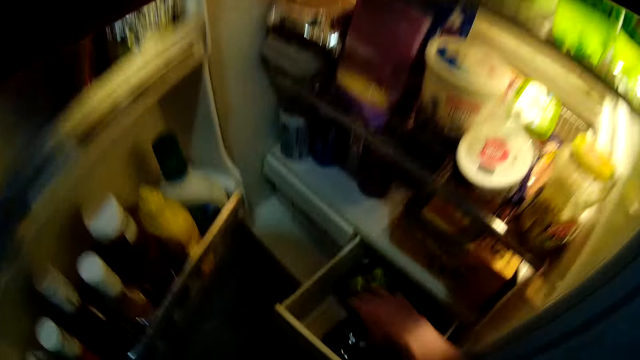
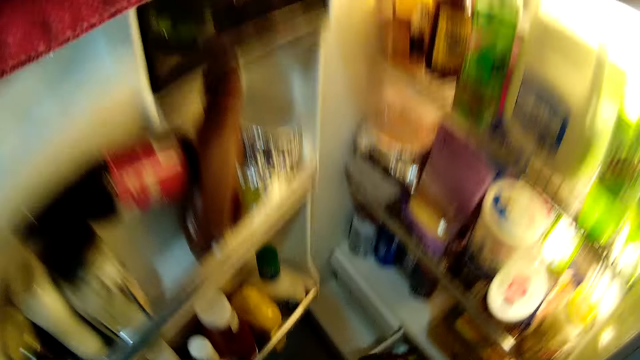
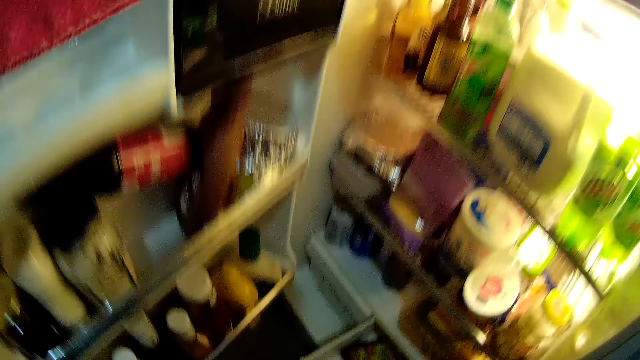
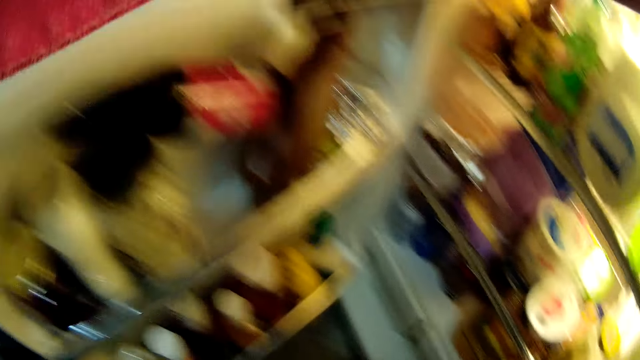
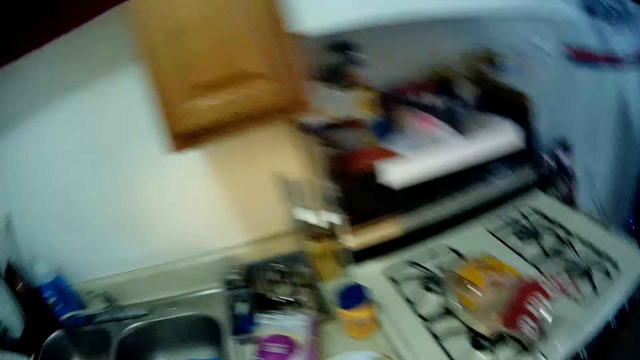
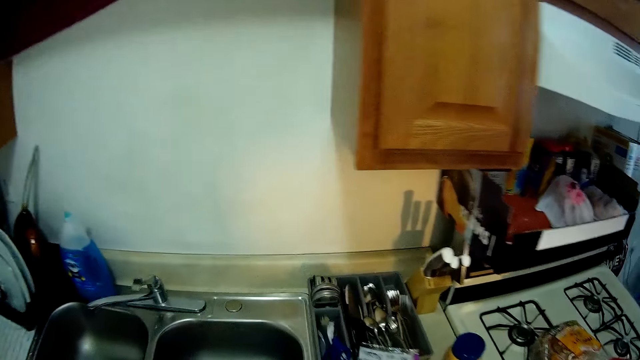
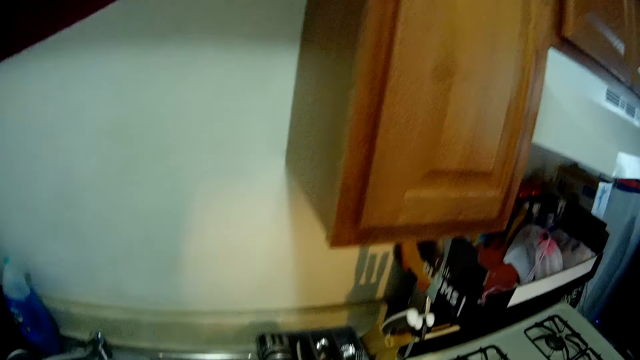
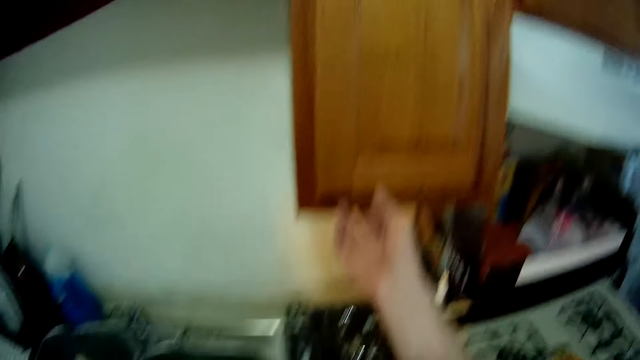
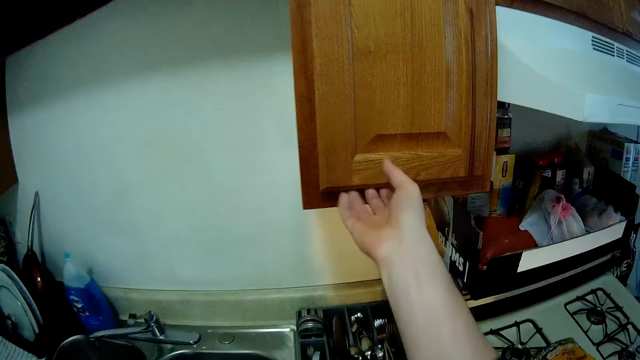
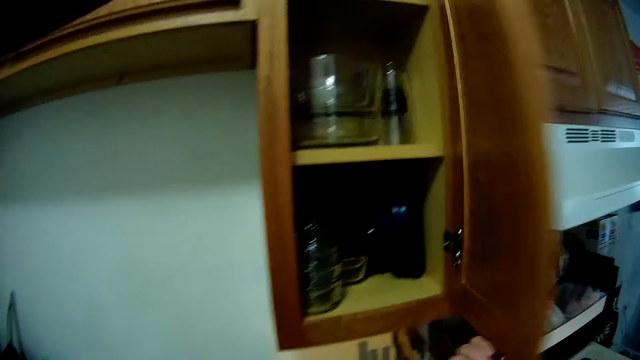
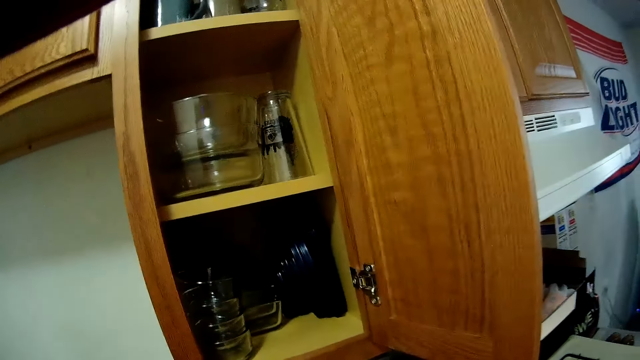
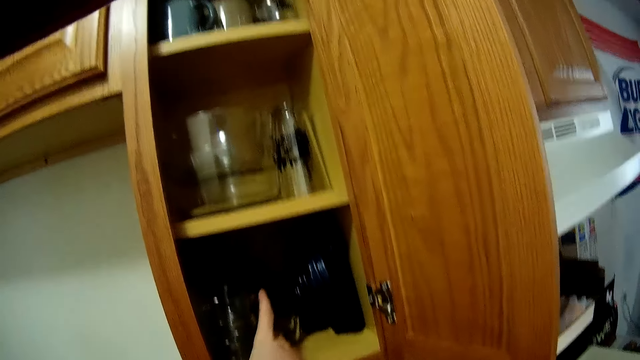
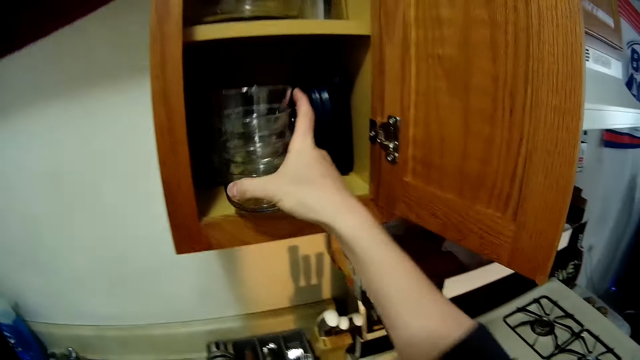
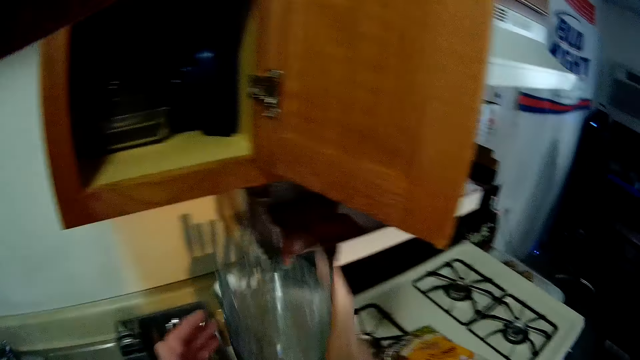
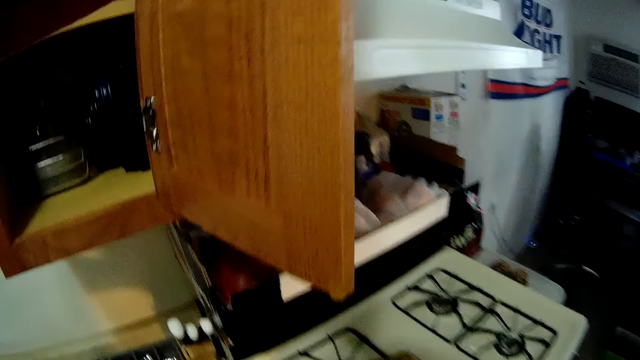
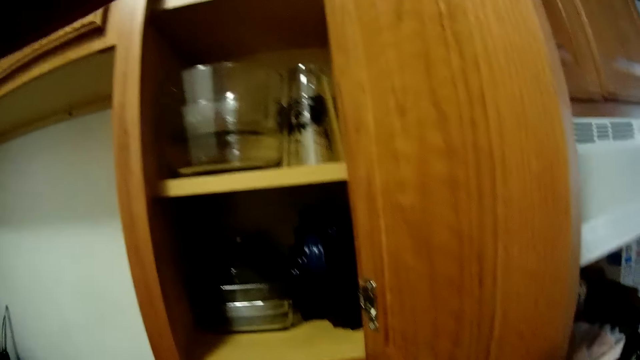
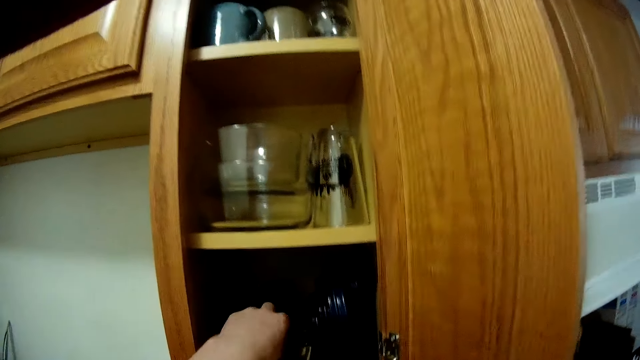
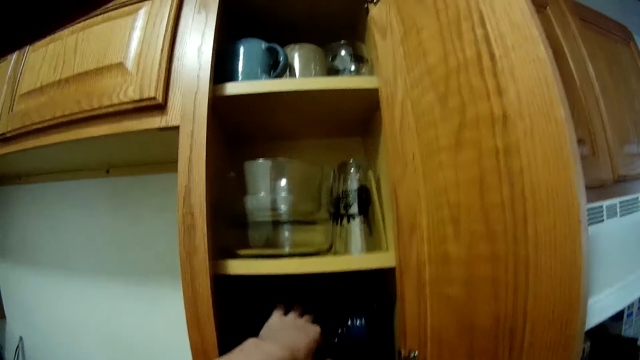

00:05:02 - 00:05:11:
The camera wearer picks something in the crisper drawer. He looks in the fridge. He closes the plastic drawer with his right hand. He turns around and looks around. He opens a cupboard or cabinet with his right hand. He looks in the cabinet. He brings out plates from the cupboard with both hands. He picks glasses in the cabinet. He drops the plate on the countertop with both hands. He looks in the cabinet. He brings out plates from the cupboard with both hands. He picks a bowl in the cabinet.

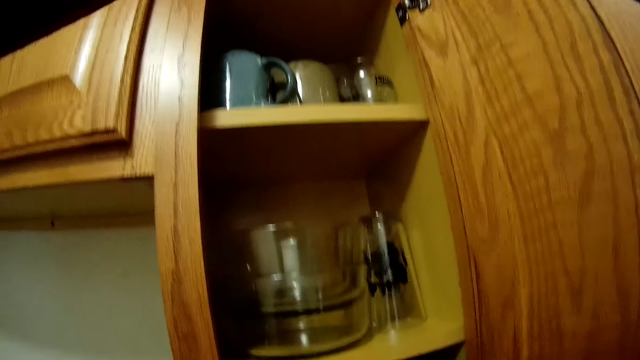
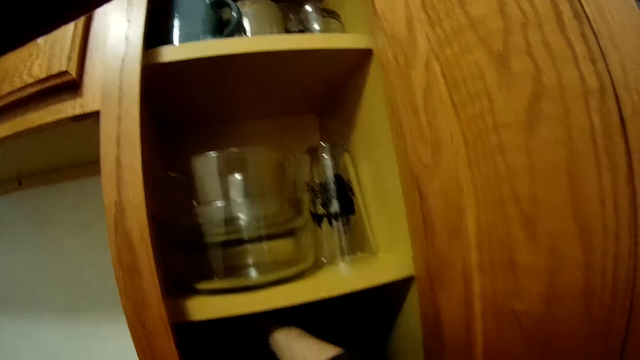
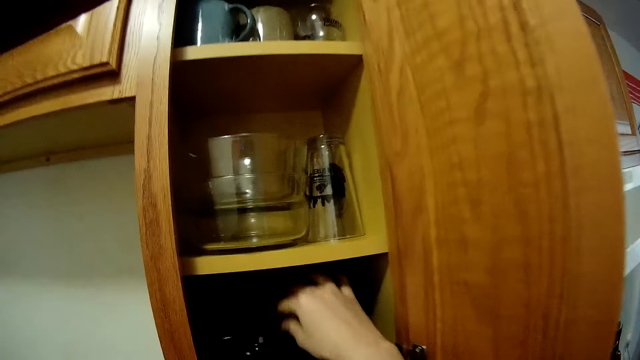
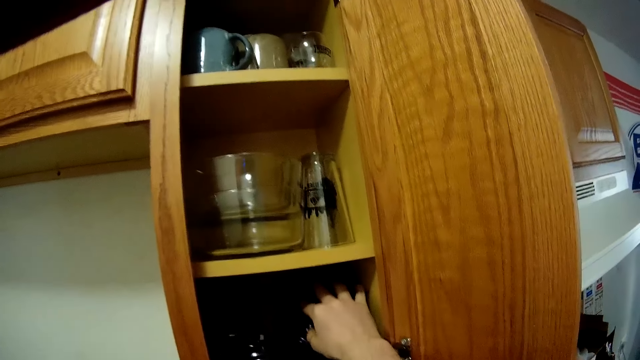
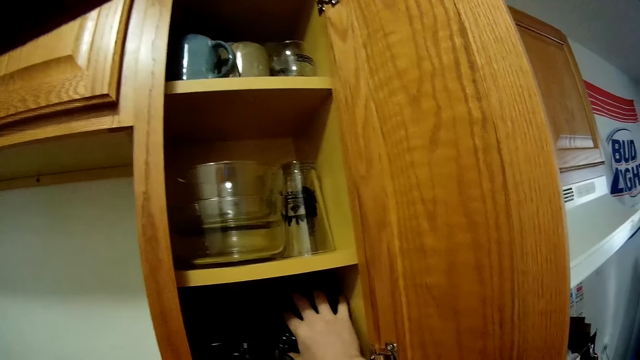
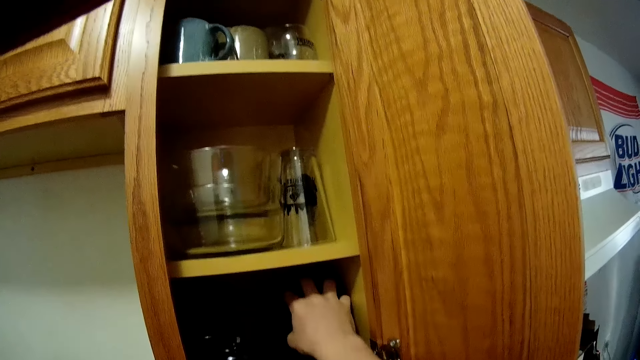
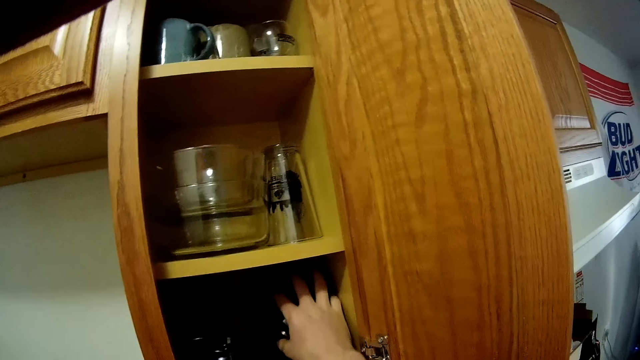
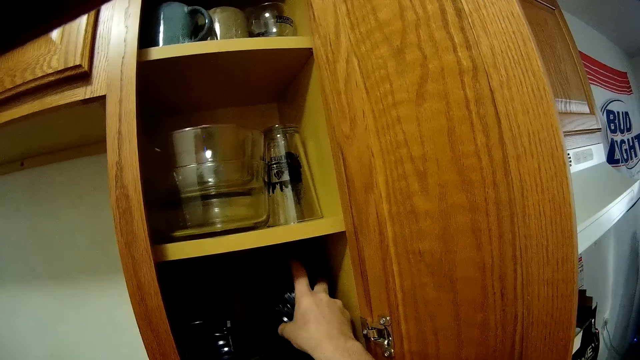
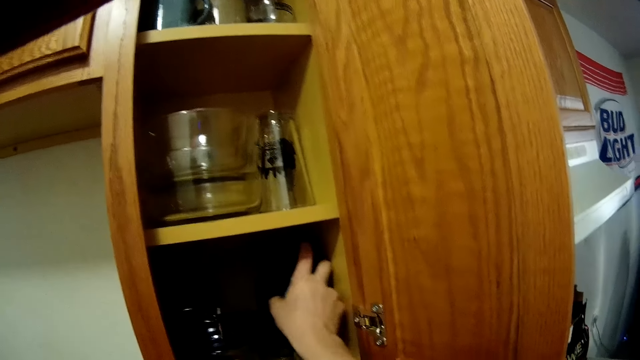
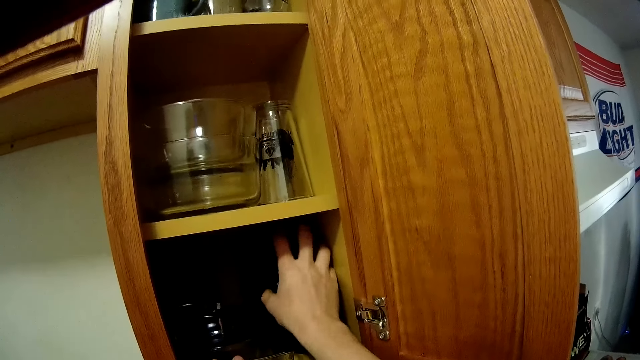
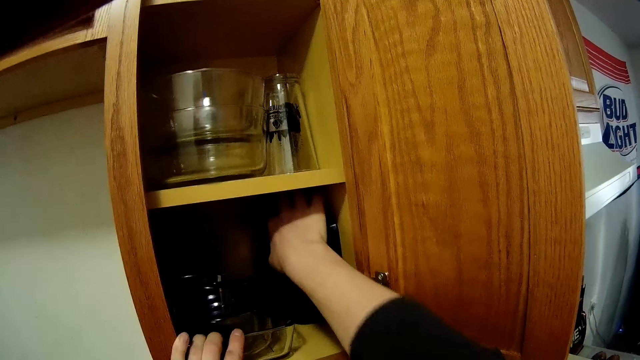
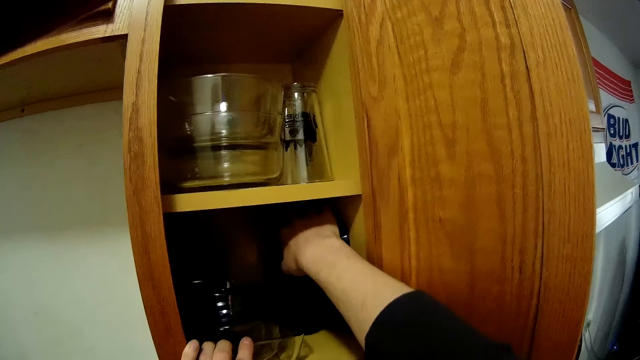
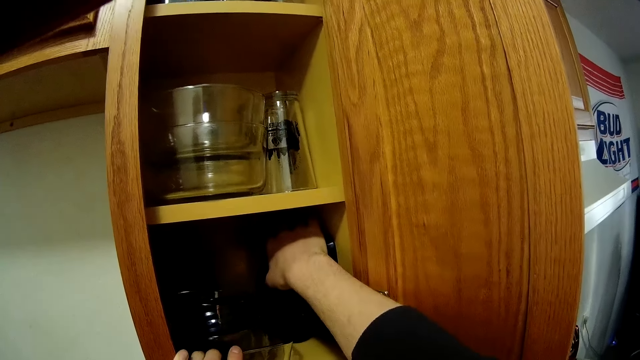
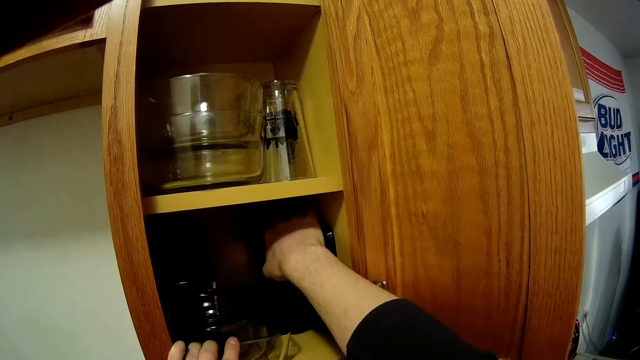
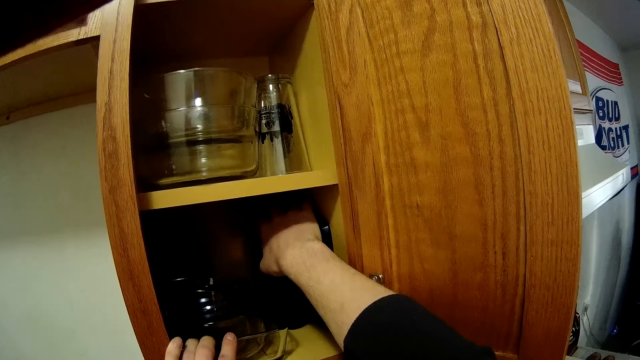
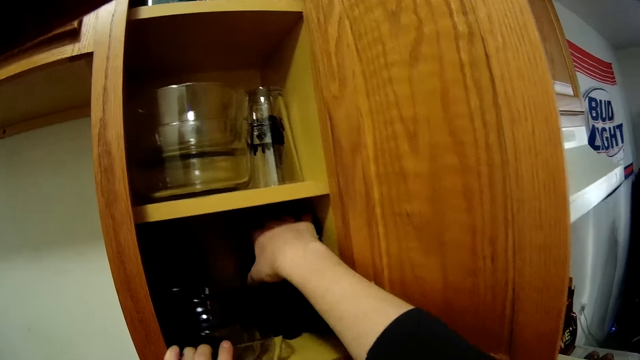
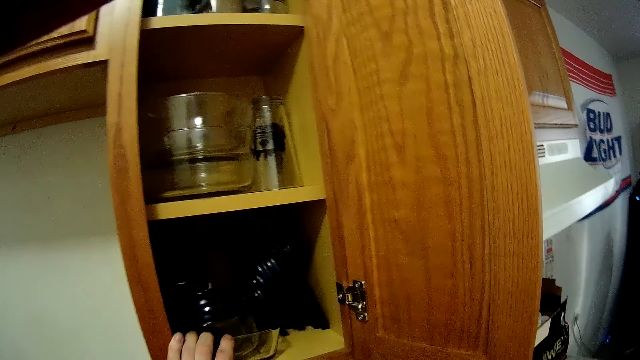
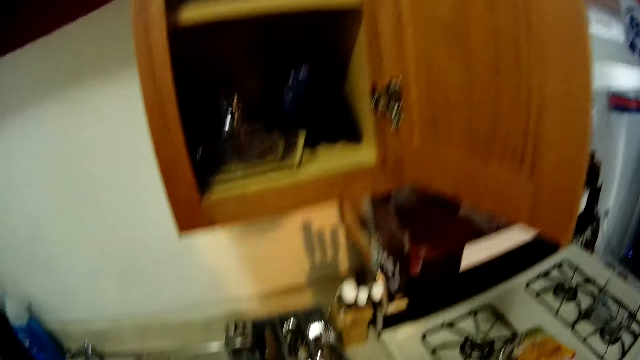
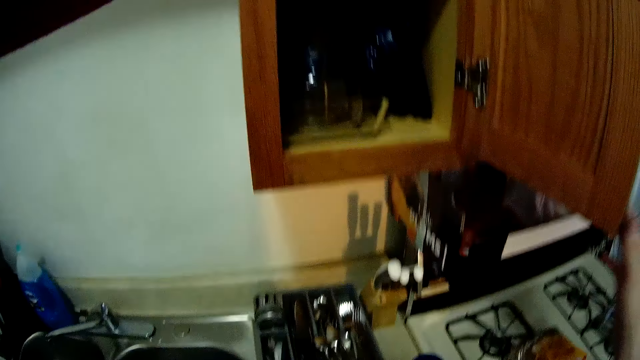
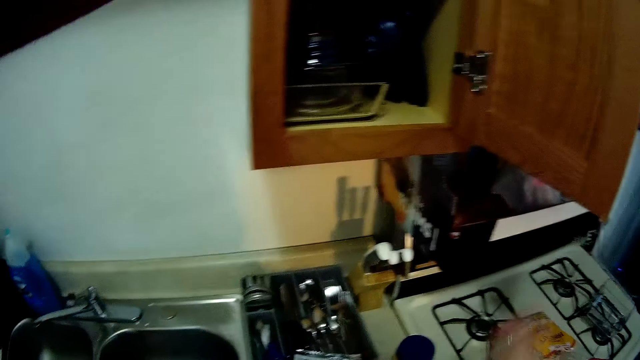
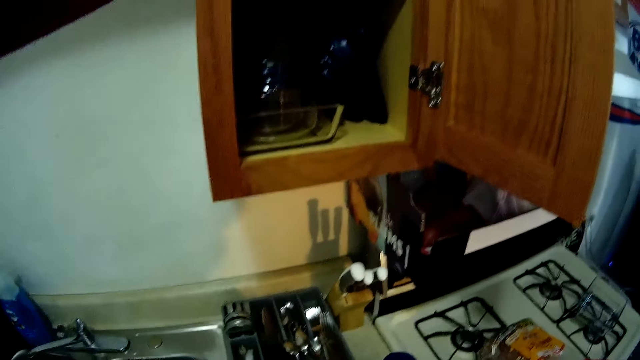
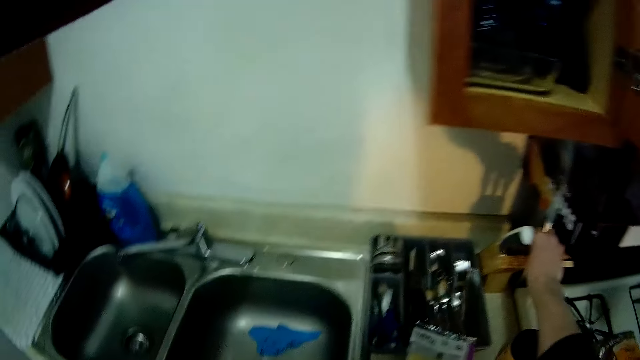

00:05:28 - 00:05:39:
The camera wearer moves plates in the cabinet. They hold plates in the cabinet. They move backwards, move a hand around and look around.
